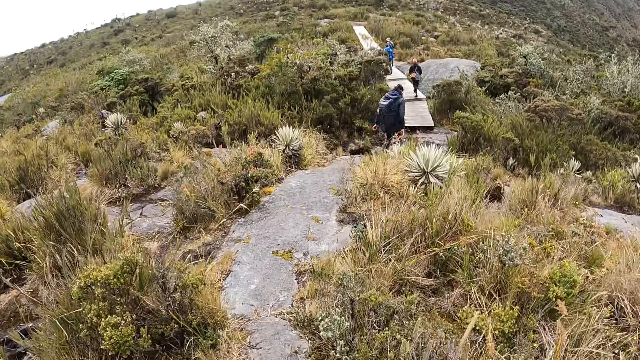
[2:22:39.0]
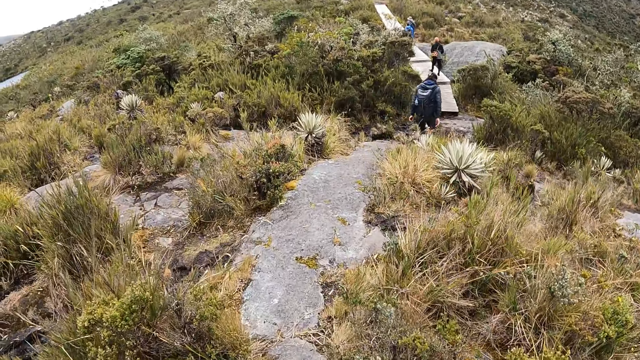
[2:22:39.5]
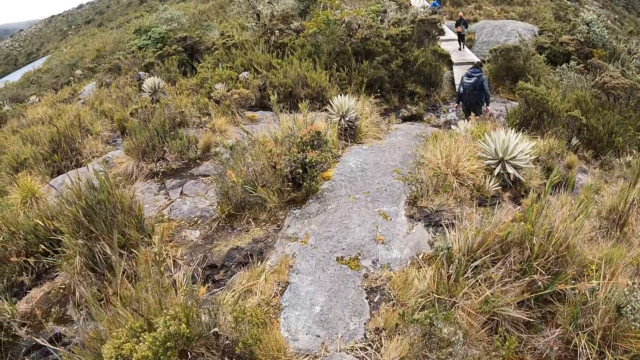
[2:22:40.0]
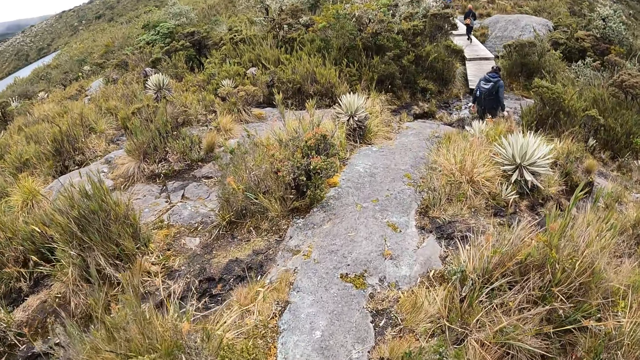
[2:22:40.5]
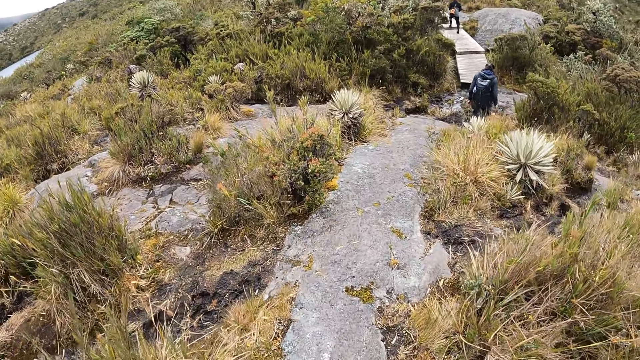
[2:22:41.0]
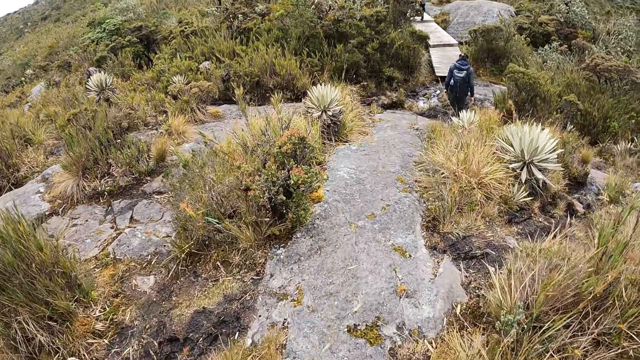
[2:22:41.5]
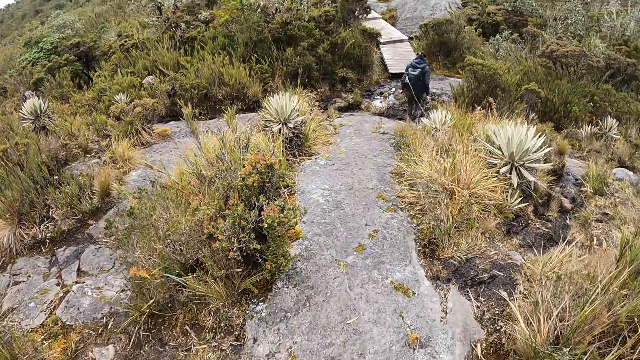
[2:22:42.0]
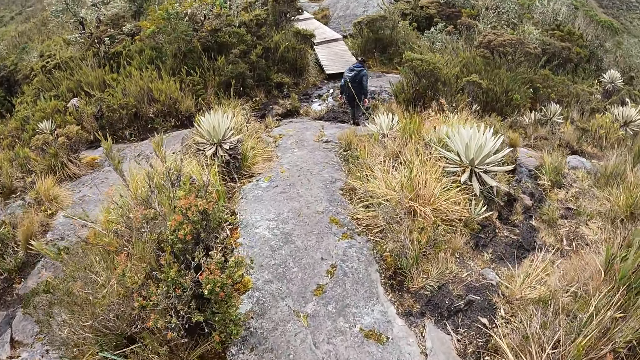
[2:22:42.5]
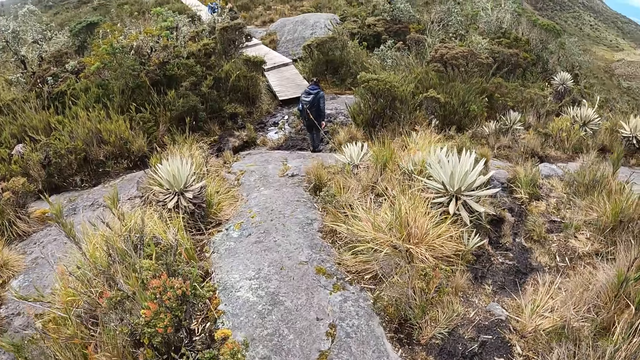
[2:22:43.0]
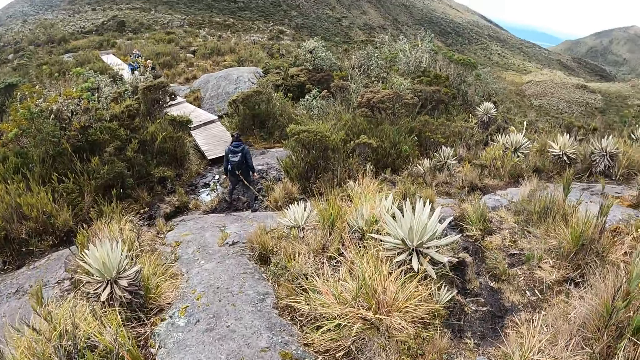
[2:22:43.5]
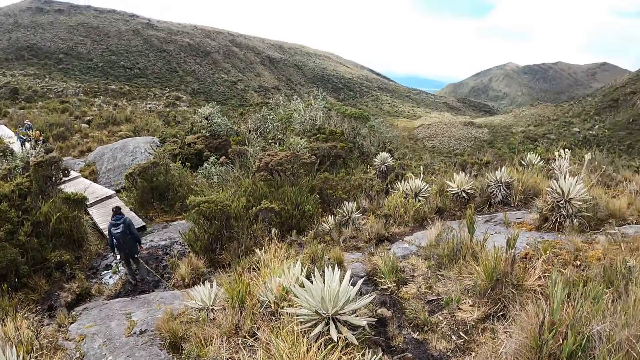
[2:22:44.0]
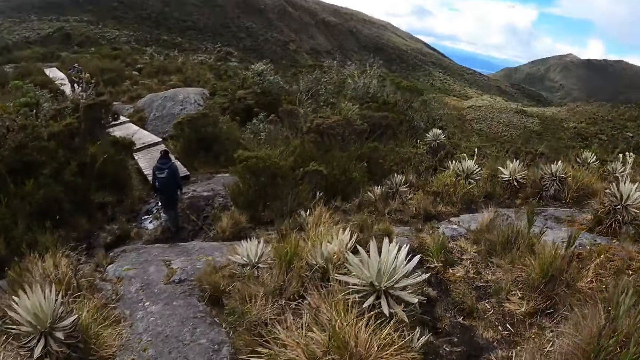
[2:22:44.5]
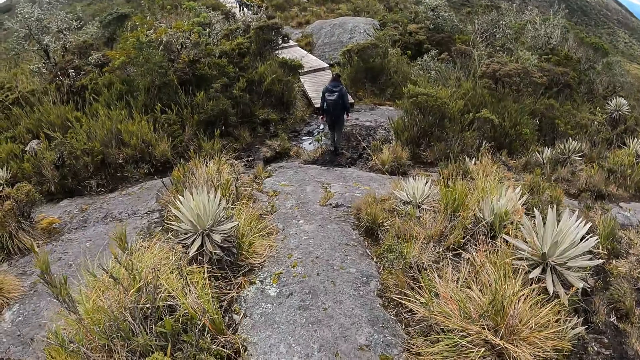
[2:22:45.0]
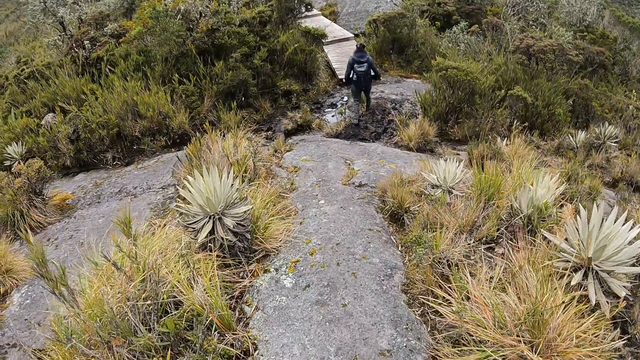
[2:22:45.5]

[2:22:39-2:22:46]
The camera wearer walks on a rock.

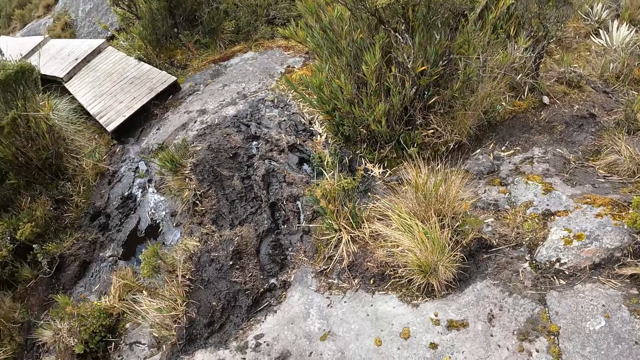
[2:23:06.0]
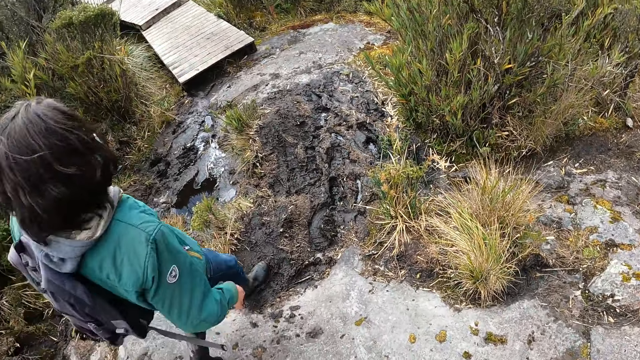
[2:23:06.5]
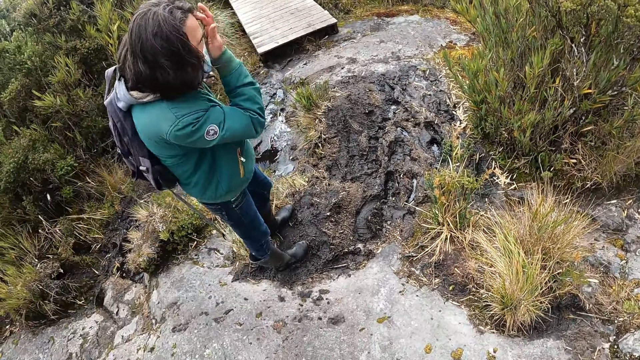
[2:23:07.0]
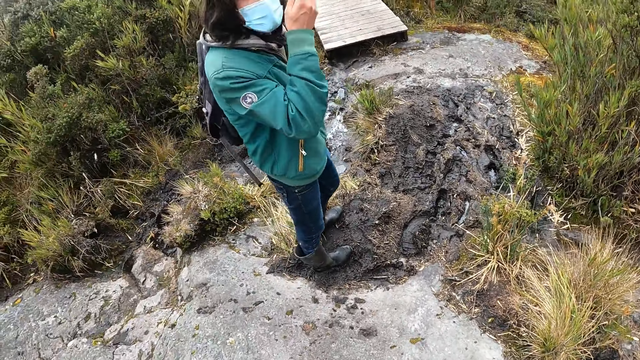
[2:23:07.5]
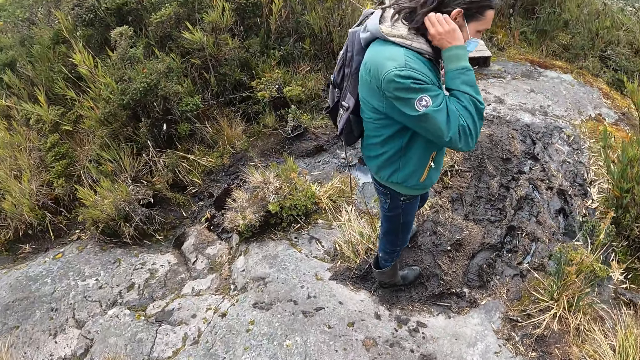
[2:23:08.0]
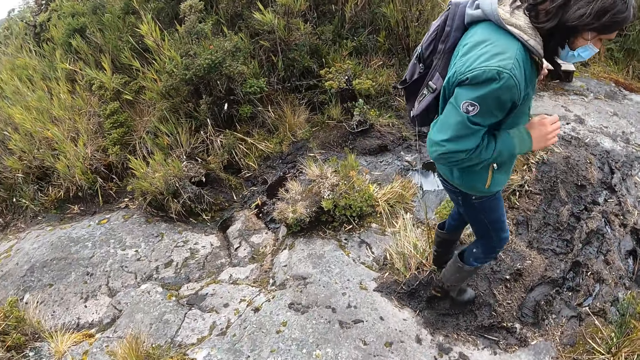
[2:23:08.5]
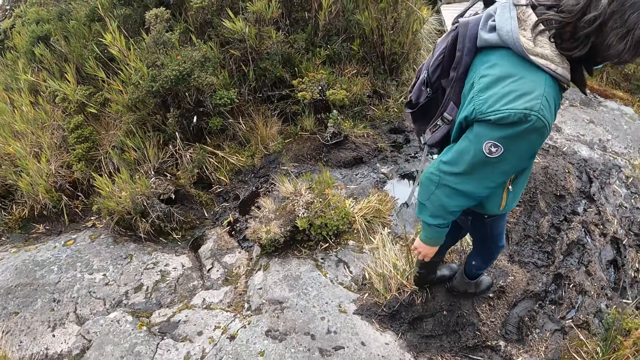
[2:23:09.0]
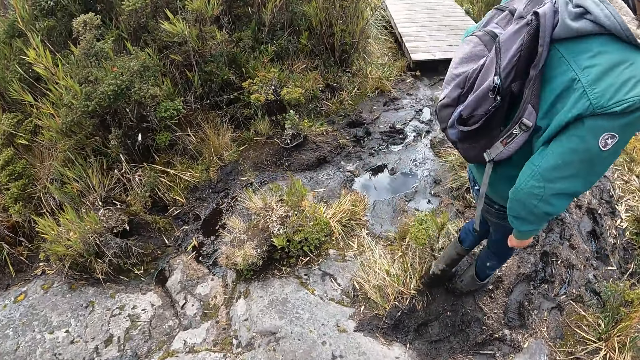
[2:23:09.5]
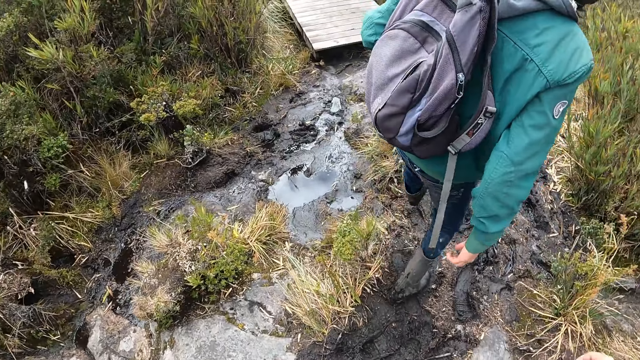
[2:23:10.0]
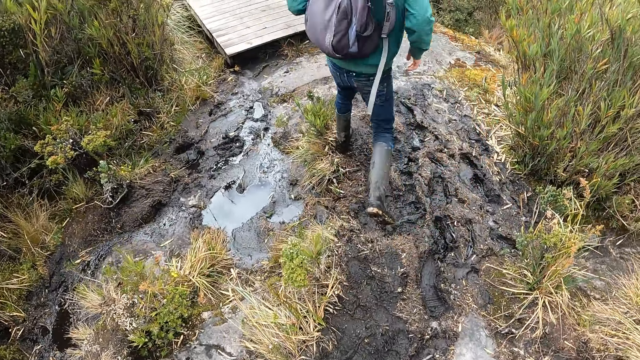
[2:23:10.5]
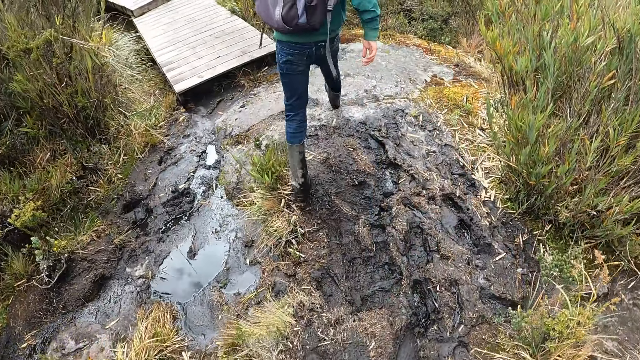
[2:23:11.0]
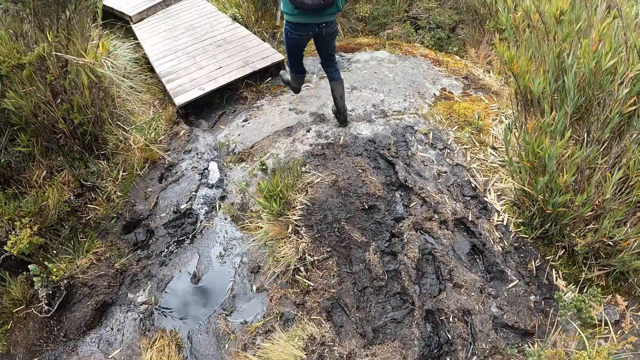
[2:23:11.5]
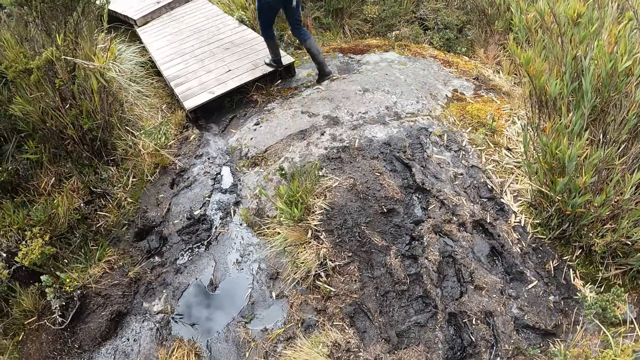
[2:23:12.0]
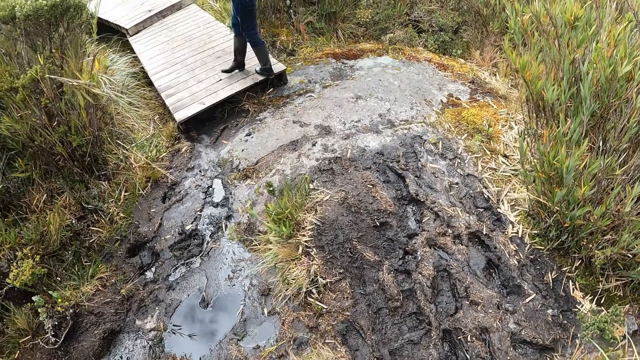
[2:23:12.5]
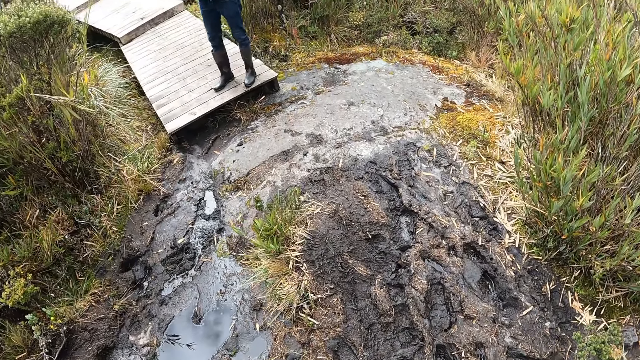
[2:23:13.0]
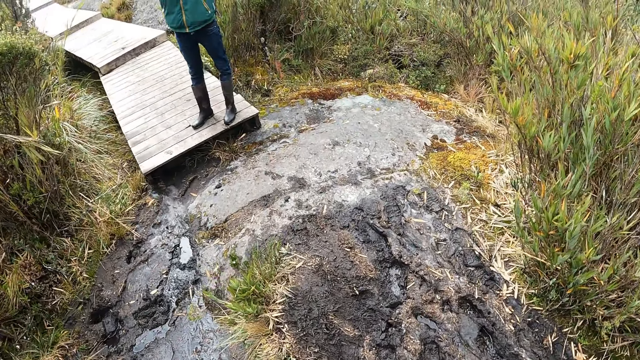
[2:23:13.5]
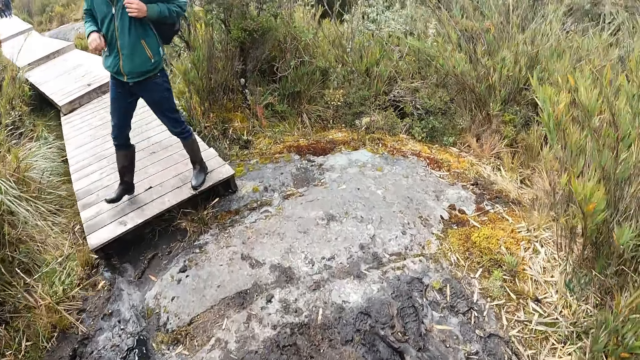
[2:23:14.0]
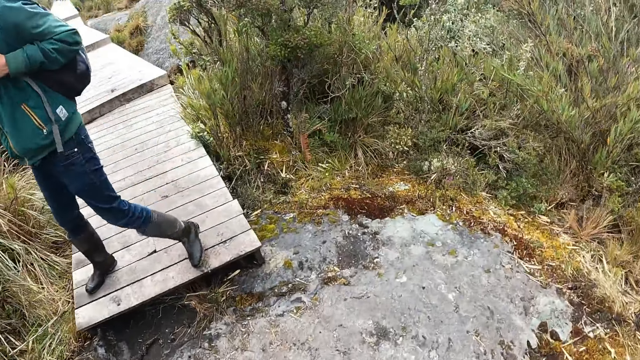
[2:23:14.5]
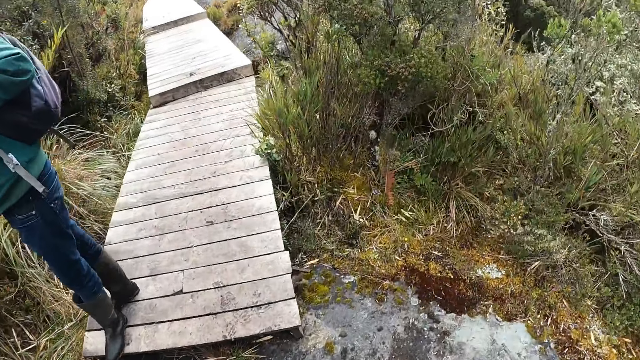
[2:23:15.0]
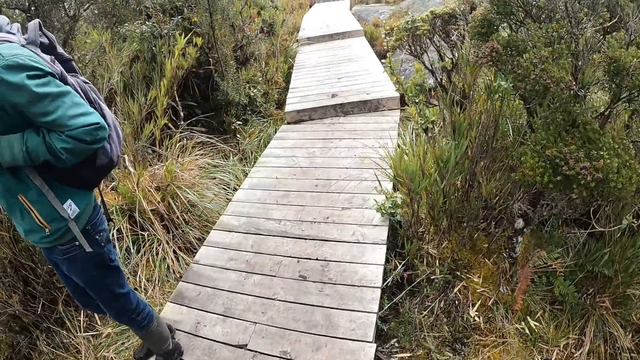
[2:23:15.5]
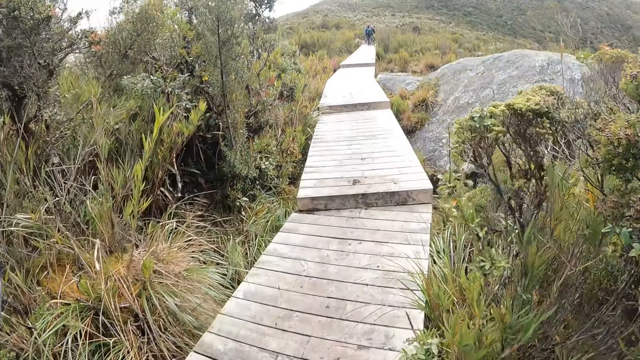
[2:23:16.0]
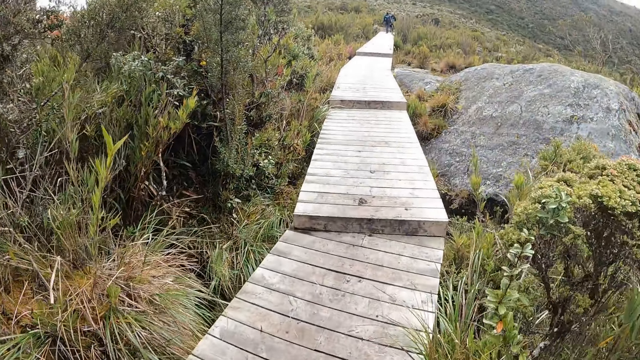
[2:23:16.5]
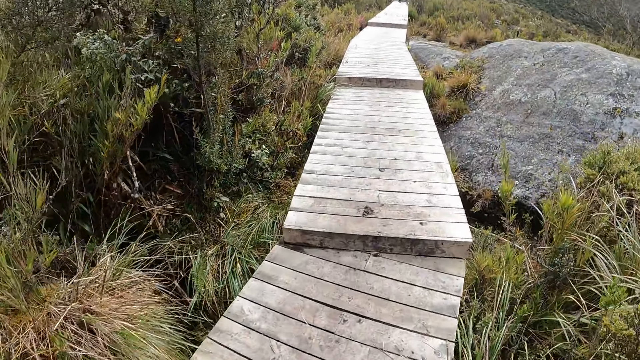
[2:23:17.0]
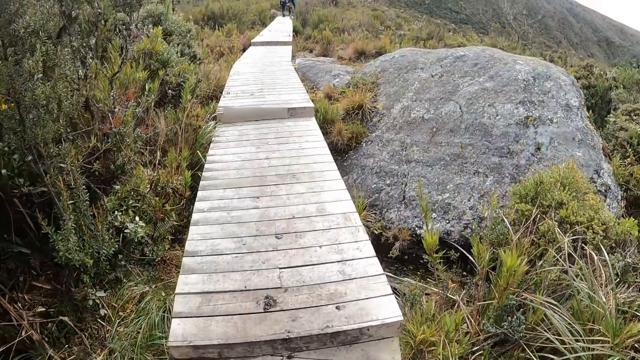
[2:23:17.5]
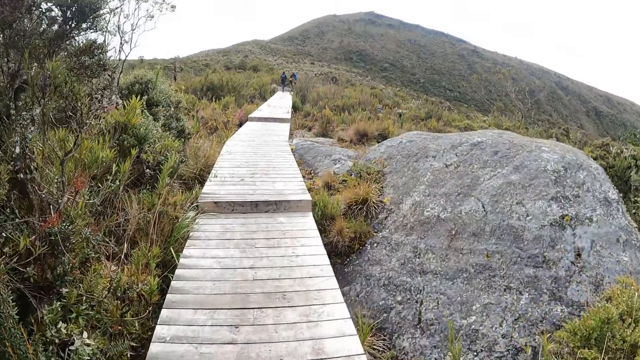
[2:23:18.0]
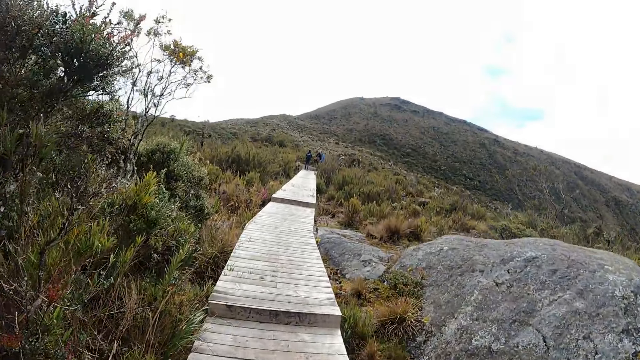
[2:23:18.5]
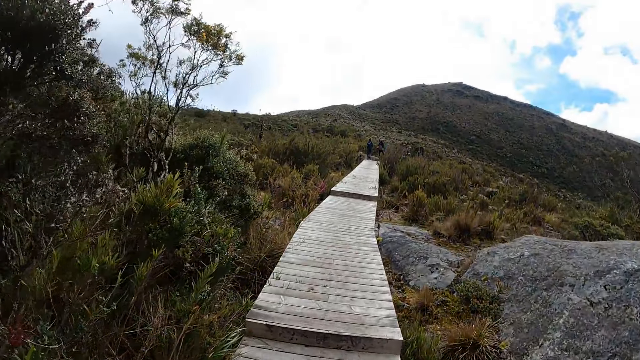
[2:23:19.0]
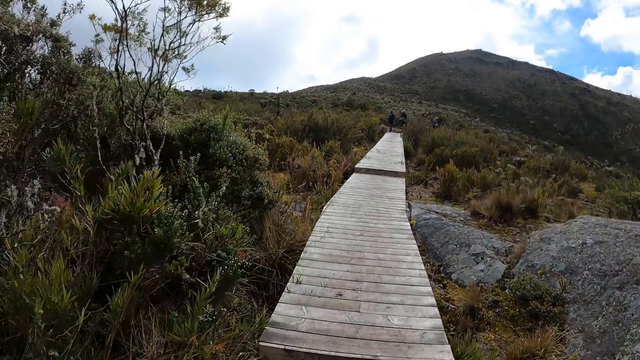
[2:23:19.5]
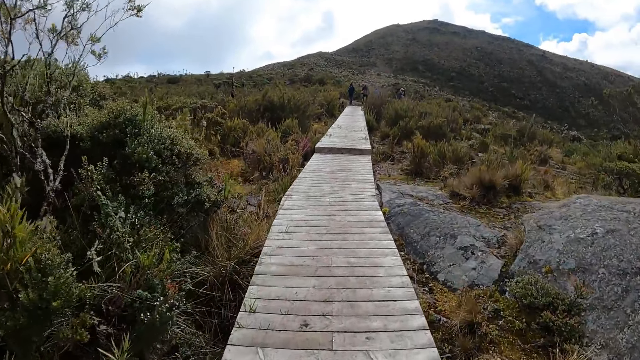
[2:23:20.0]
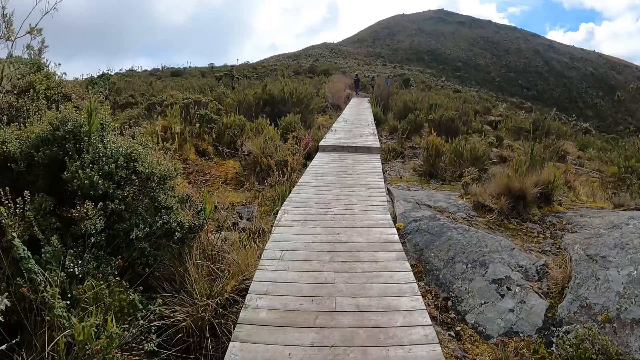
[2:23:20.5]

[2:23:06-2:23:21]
A man scratches his hair. The man jumps over a muddy spot and stands on a bridge. The camera wearer crosses the bridge. They walk on the wooden bridge.
